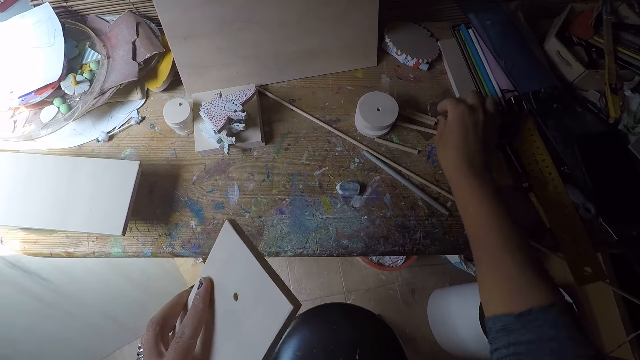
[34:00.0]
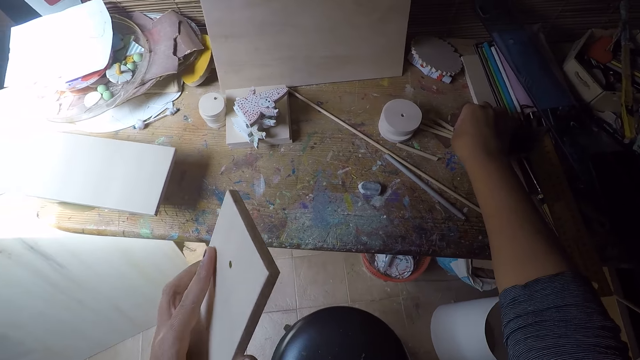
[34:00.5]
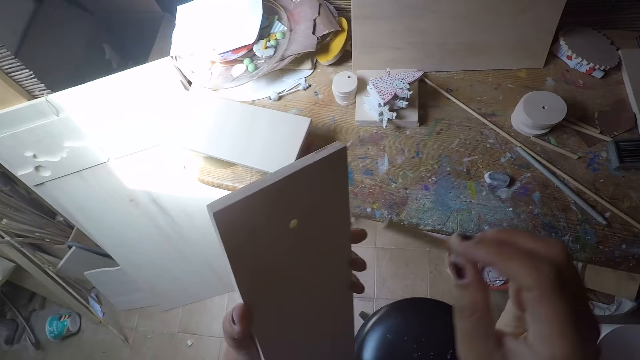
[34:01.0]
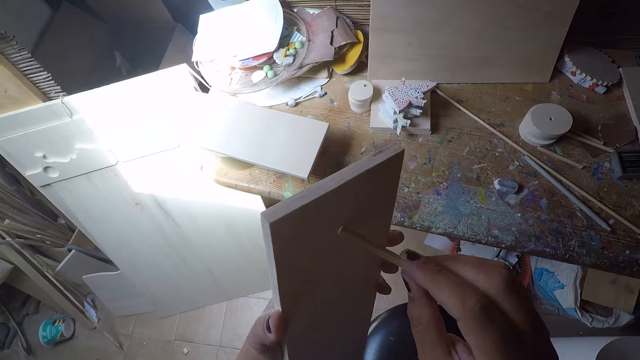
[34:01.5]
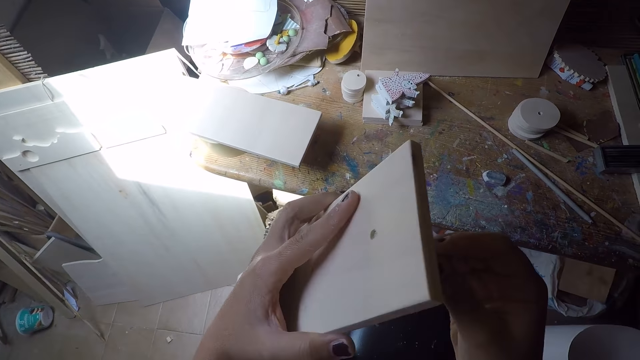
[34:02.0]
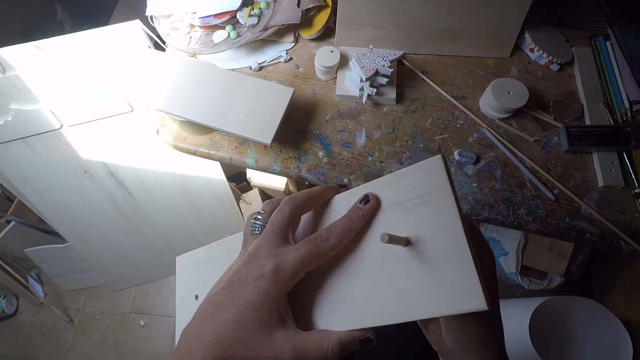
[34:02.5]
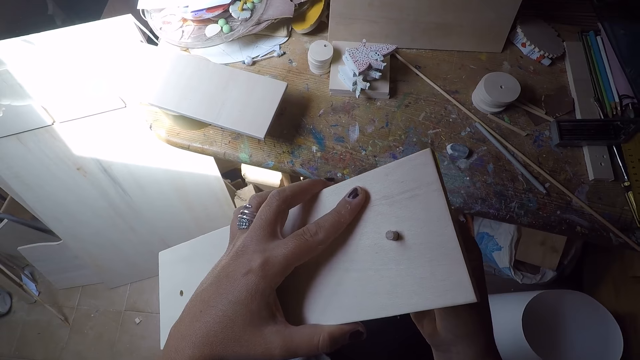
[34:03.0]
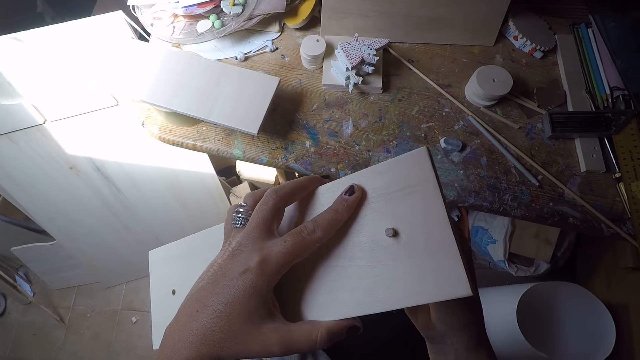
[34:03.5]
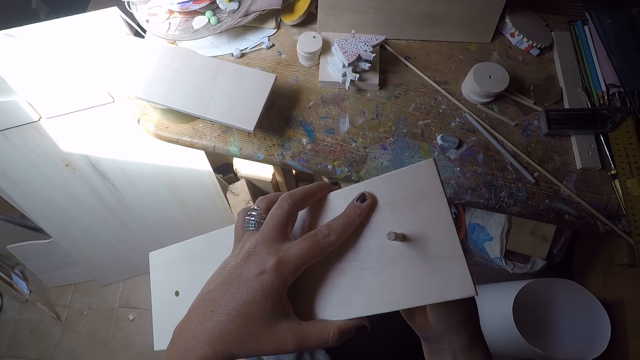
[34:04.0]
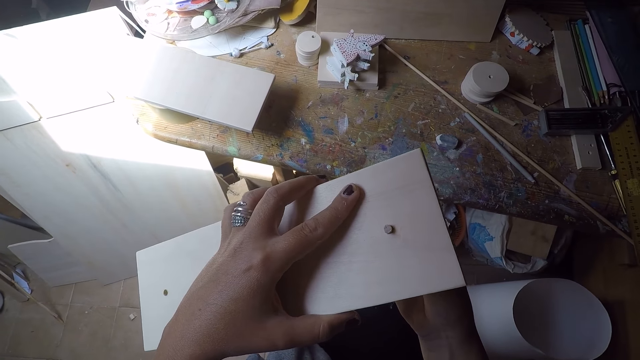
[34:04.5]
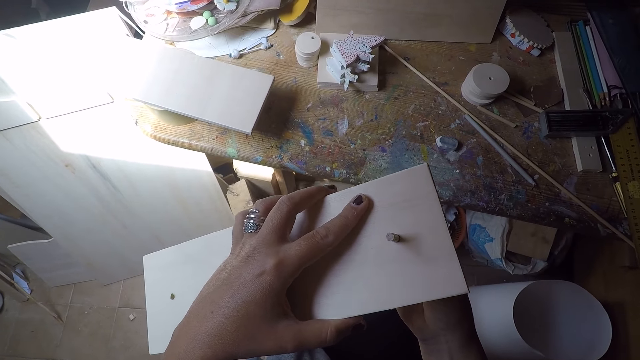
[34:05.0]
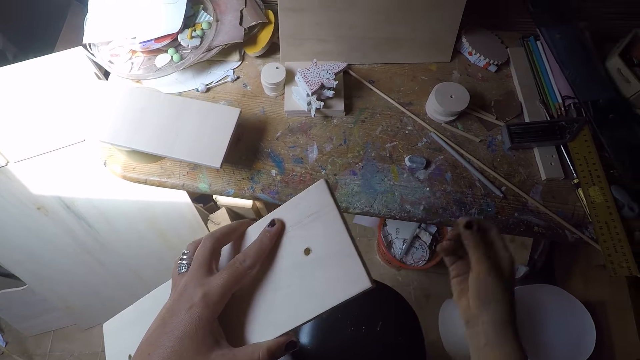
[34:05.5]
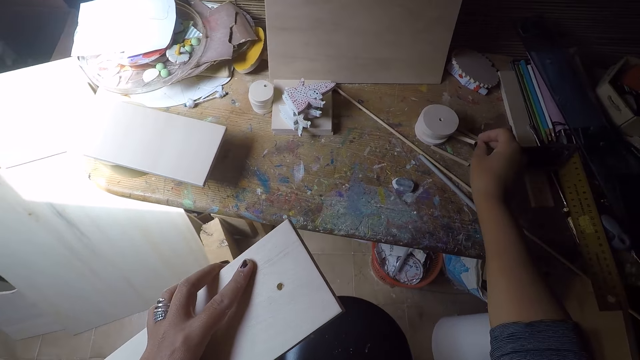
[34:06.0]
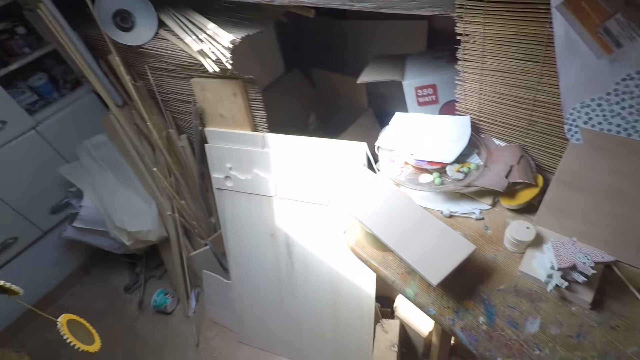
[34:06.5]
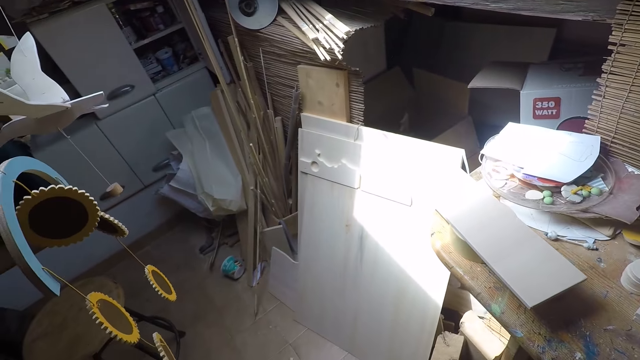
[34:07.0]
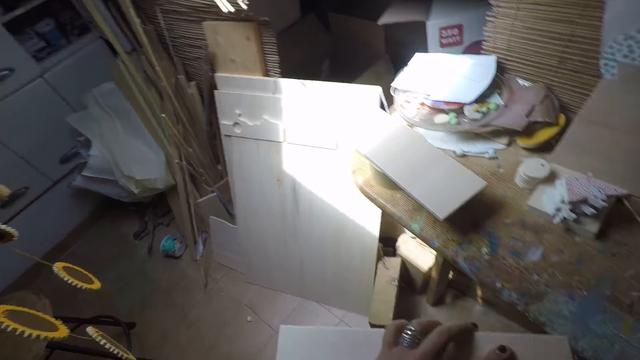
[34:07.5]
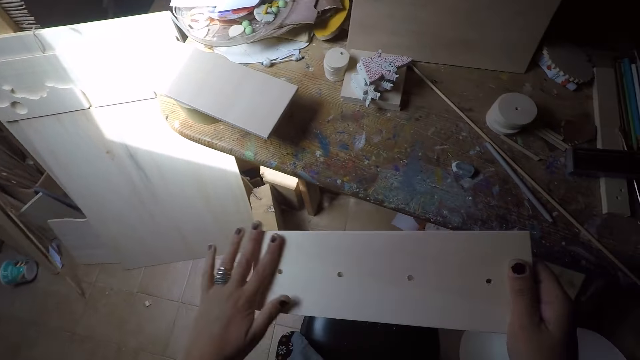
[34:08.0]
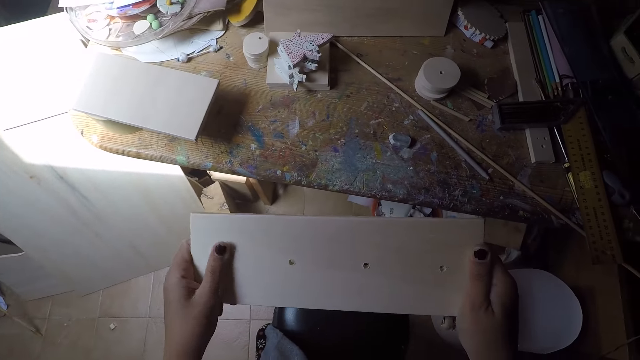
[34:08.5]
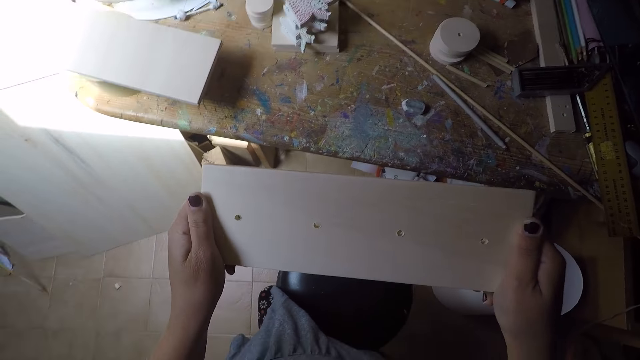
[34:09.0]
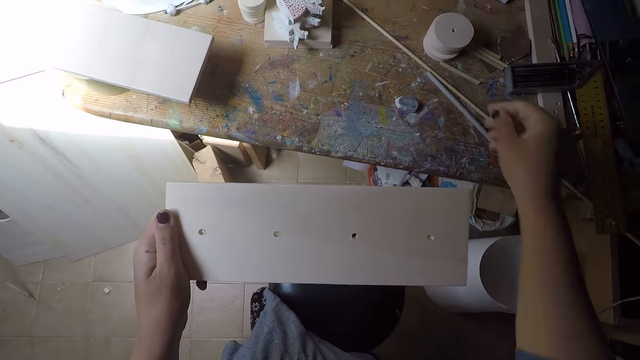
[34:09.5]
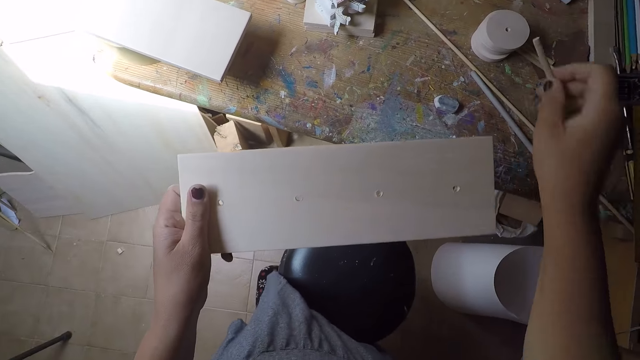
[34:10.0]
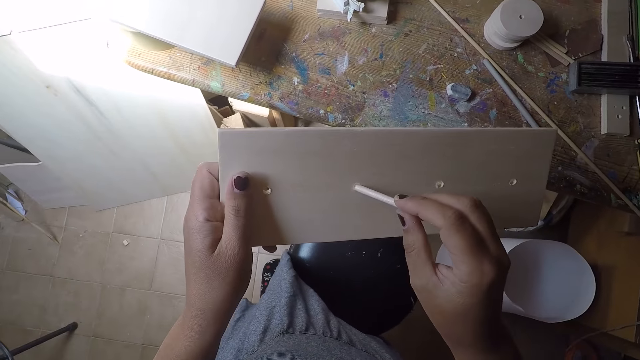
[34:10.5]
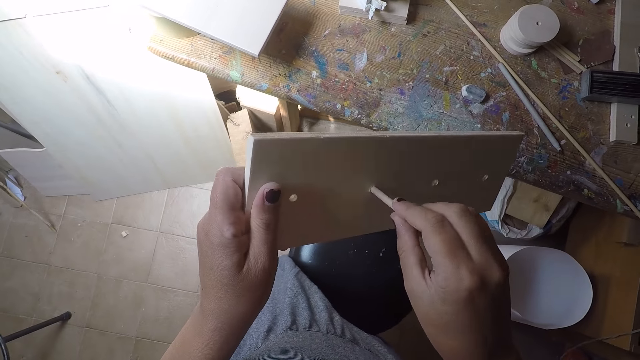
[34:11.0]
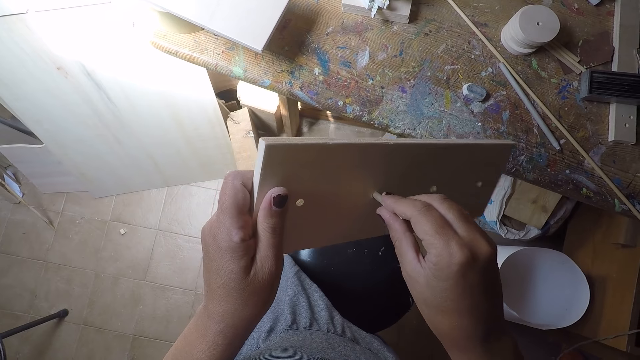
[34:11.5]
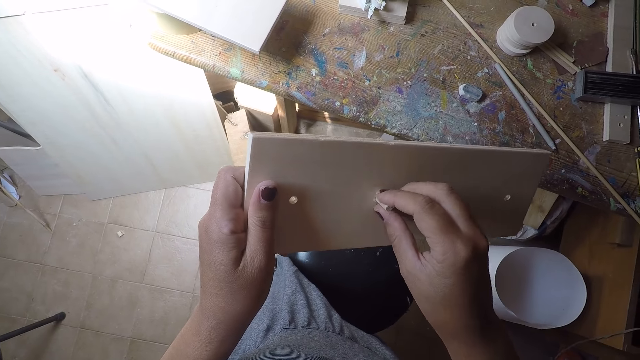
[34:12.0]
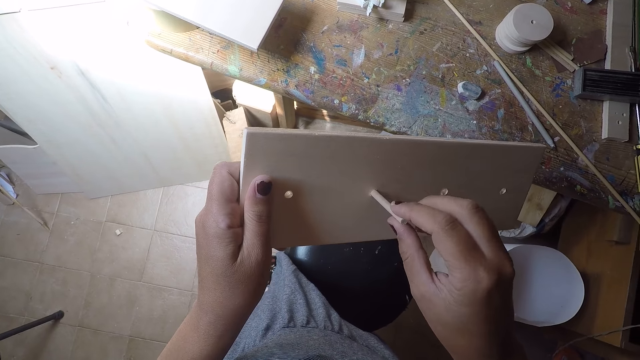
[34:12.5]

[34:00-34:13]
The camera wearer places the thin stick on the workshop table. He picks up the thin stick on the workshop table. He fixes the thin stick into the drilled hole on the piece of wood in his hand. He removes the thin stick from the drilled hole on the piece of wood. He places the thin stick on the workshop table. He cleans the piece of wood with his left hand. He picks up the thin stick on the workshop table. He fixes the thin stick into the drilled hole on the piece of wood in his hand.

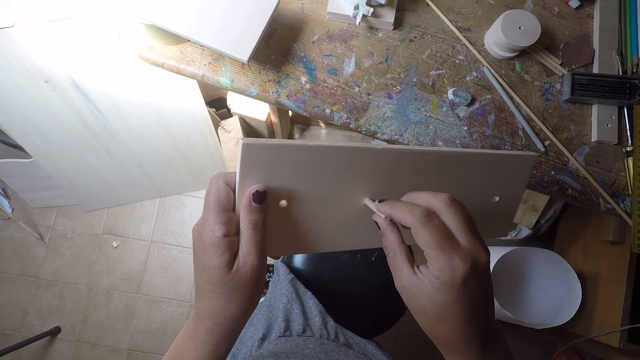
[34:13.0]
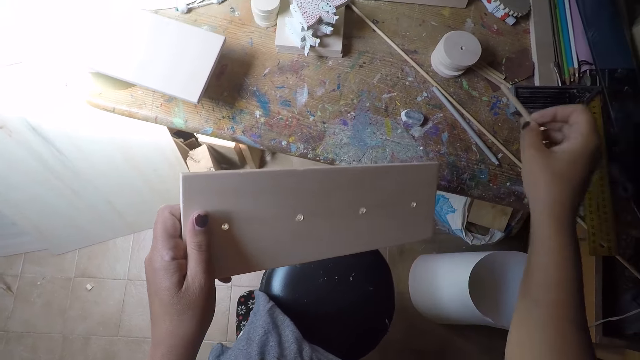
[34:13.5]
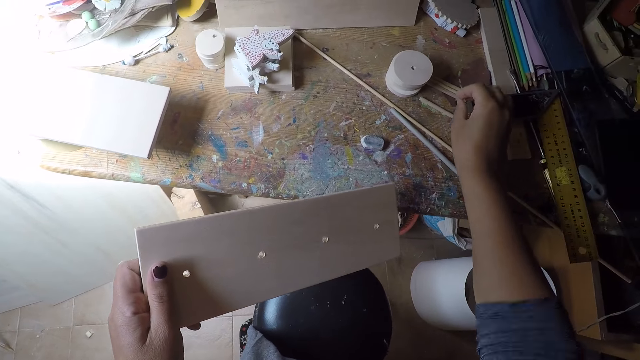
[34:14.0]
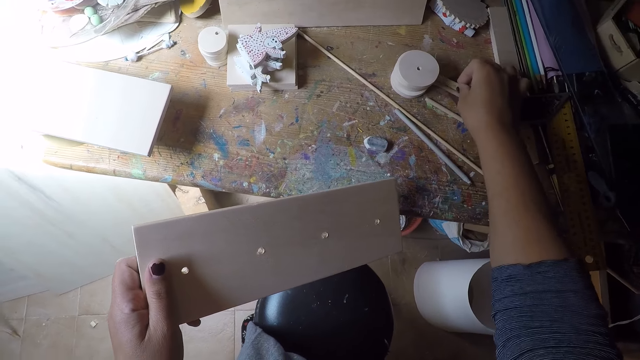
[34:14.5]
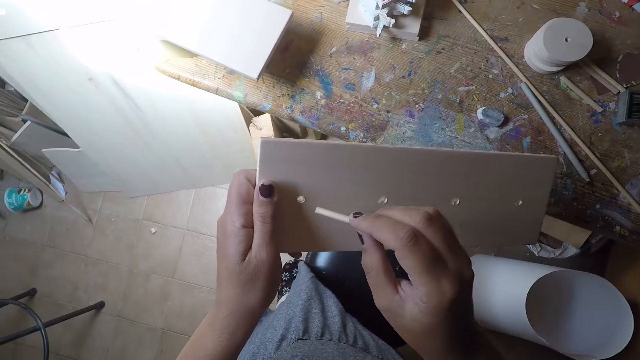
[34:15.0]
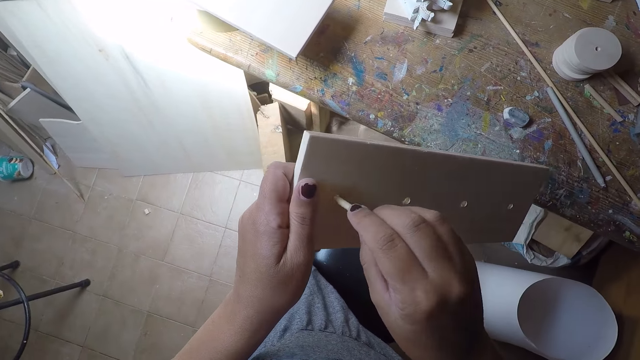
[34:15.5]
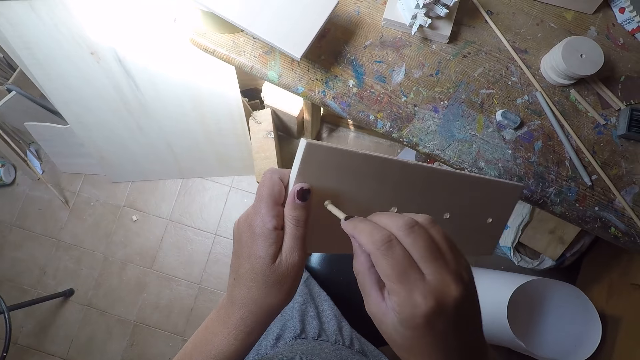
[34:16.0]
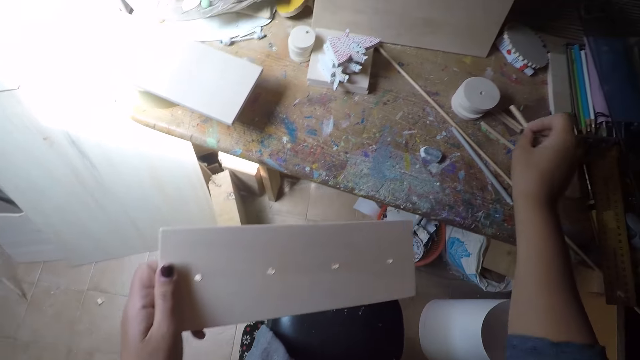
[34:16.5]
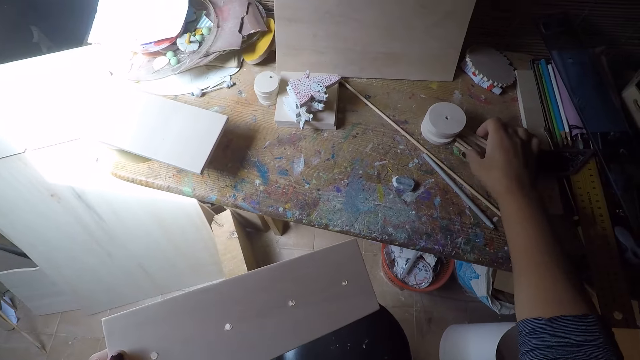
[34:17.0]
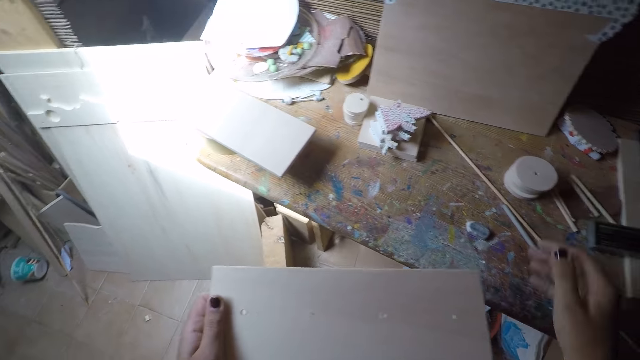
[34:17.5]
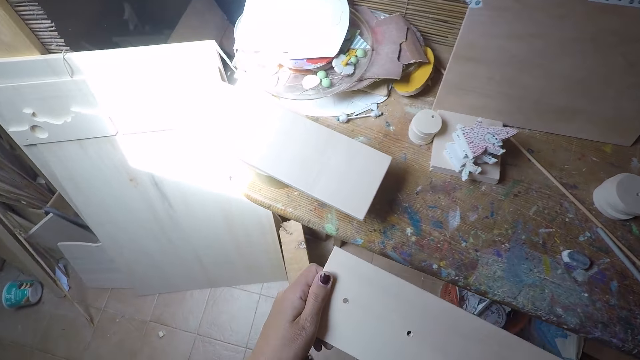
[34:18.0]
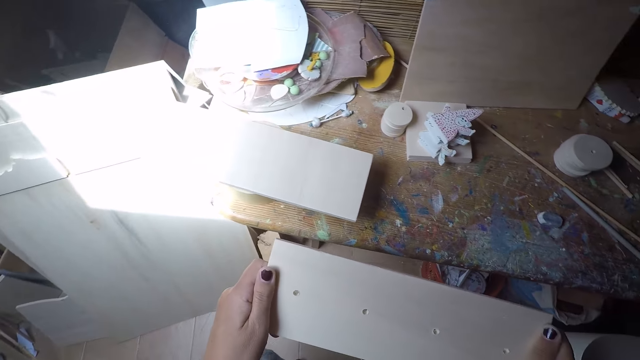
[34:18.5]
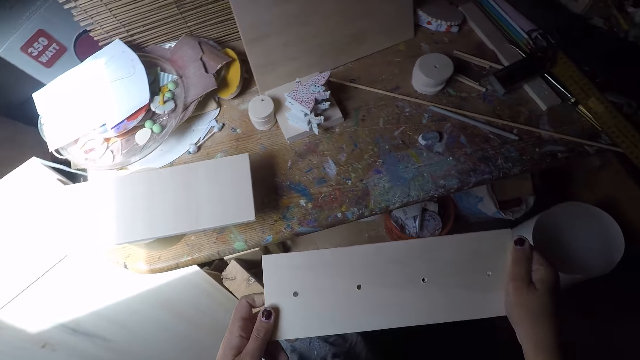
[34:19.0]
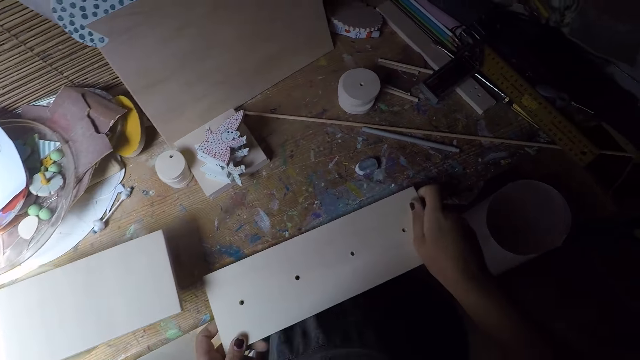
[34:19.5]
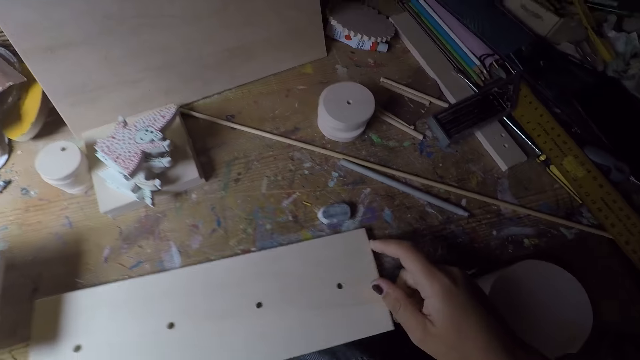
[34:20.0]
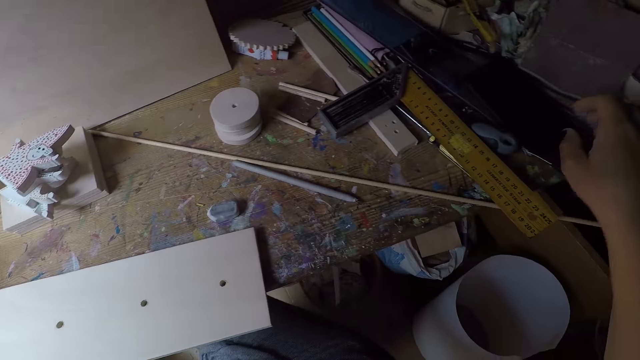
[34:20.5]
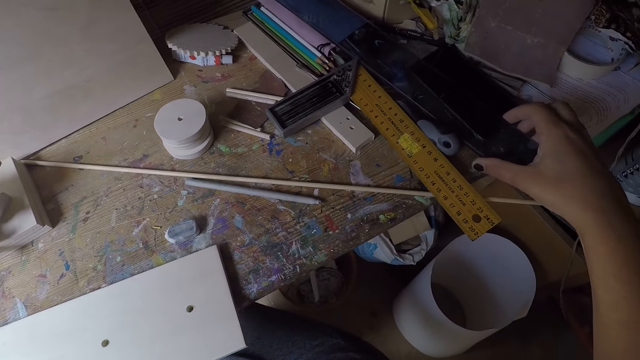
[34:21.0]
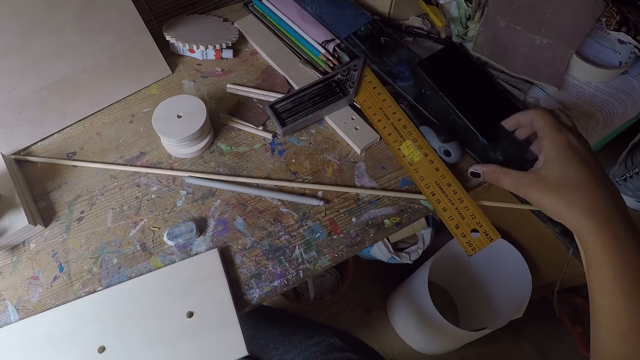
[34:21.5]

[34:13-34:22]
The camera wearer removes the thin stick from the drilled hole on the piece of wood. He places the thin stick on the workshop table. He picks up the thin stick on the workshop table. He fixes the thin stick into the drilled hole on the piece of wood in his hand. He places the thin stick on the workshop table. He adjusts the thin sticks on the workshop table with his right hand. He places the piece of wood in his hand on the workshop table.
